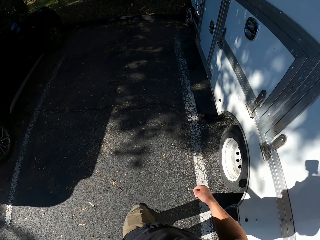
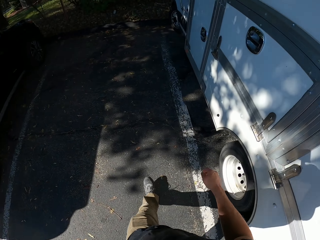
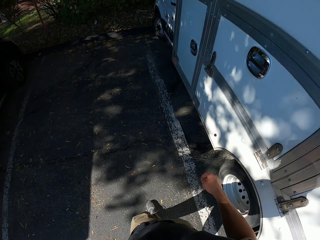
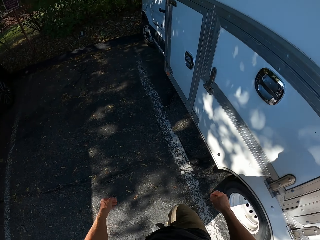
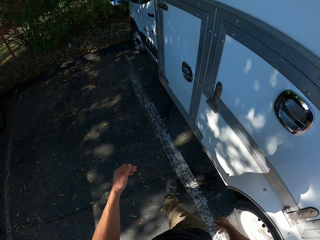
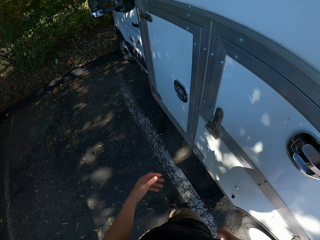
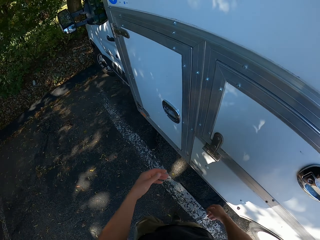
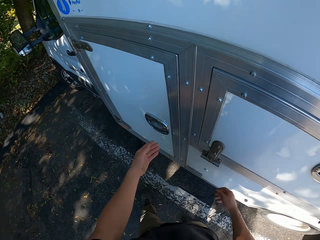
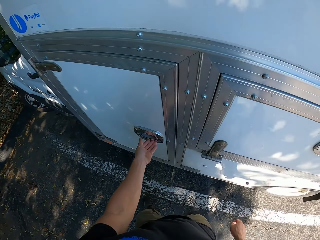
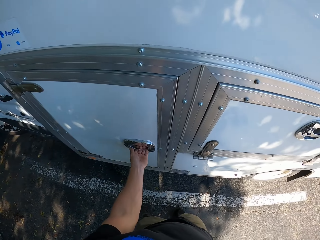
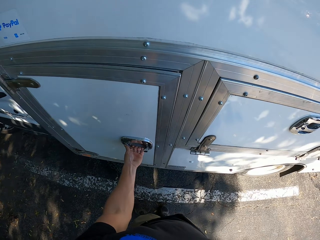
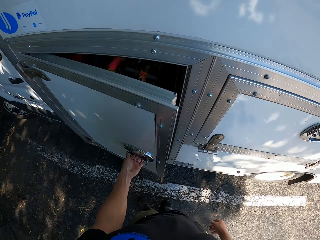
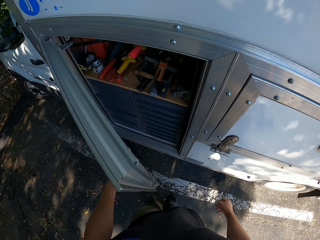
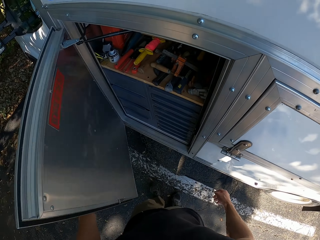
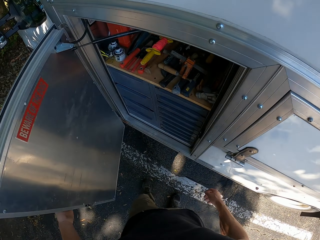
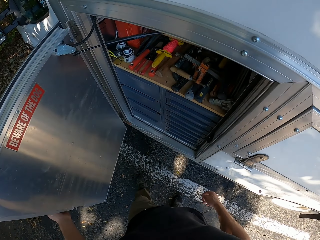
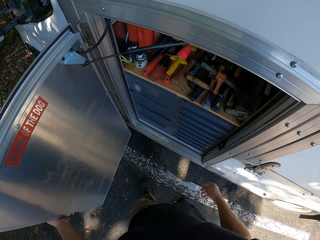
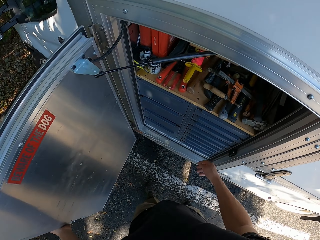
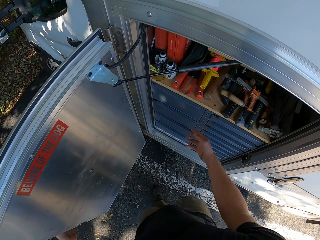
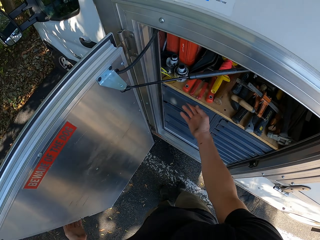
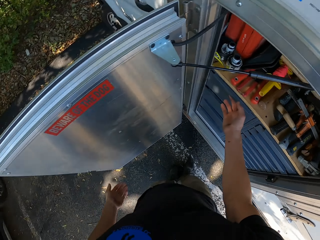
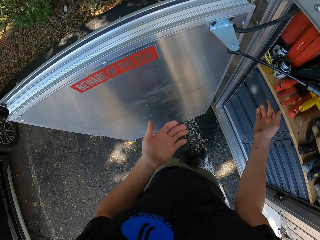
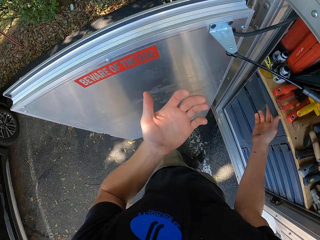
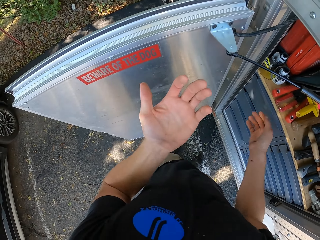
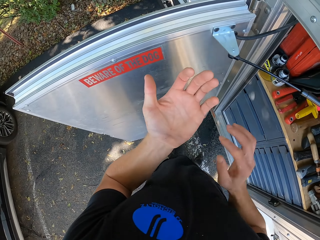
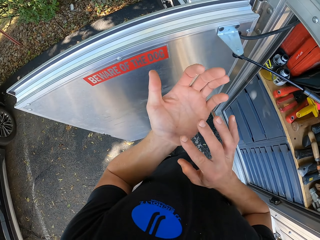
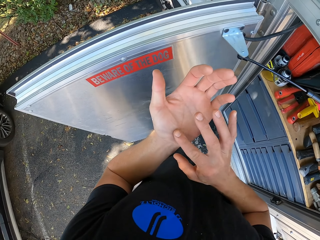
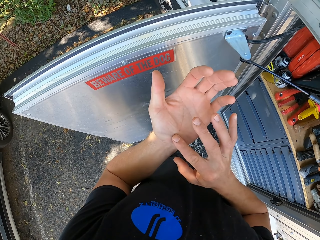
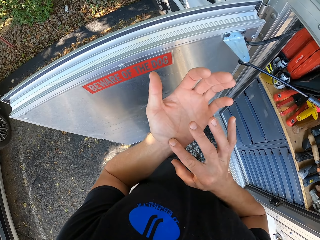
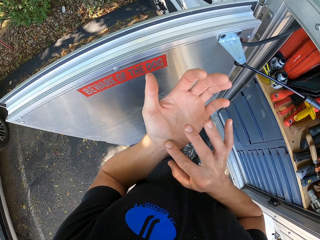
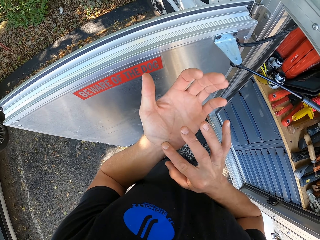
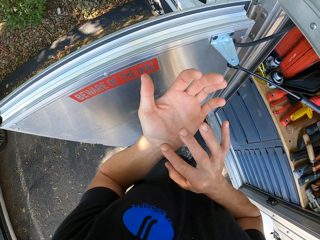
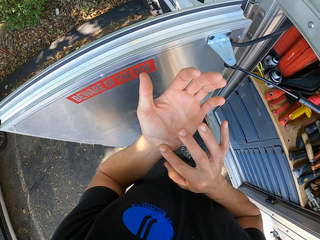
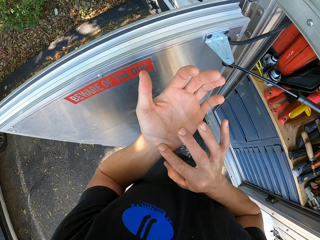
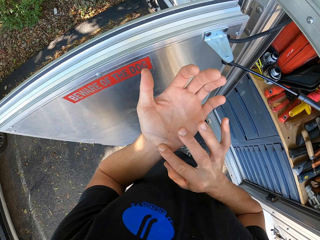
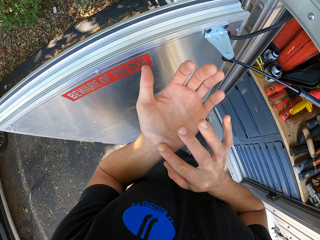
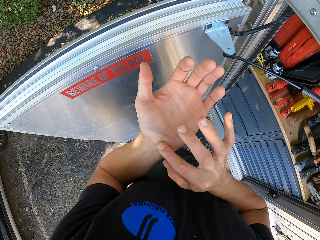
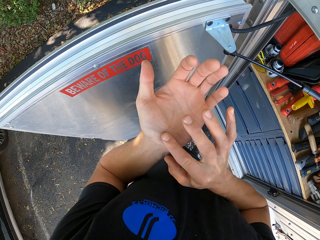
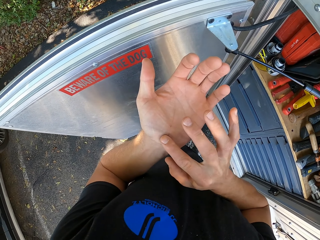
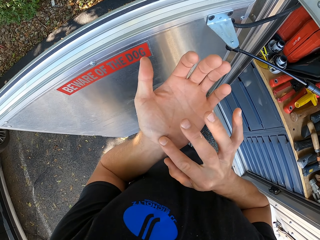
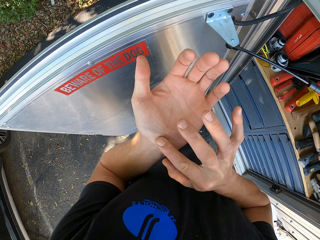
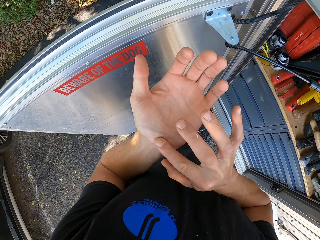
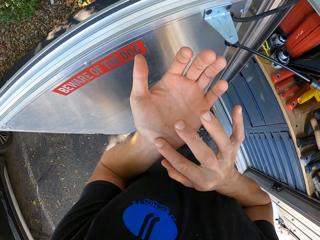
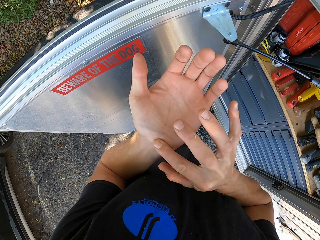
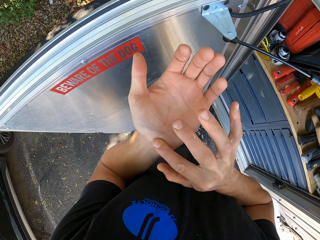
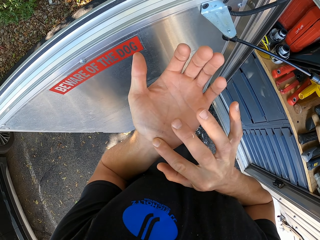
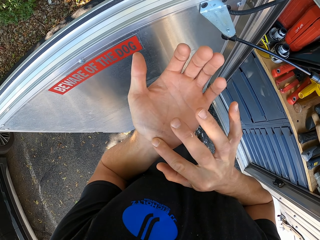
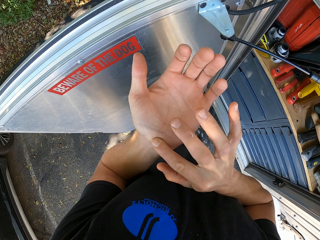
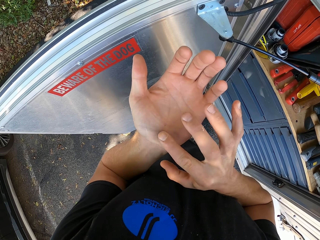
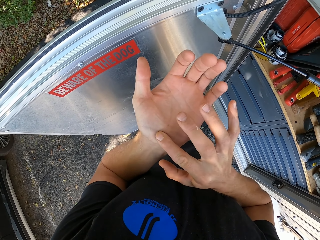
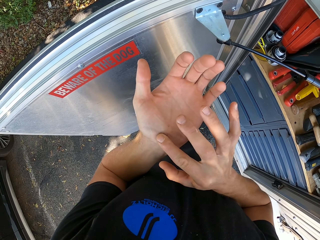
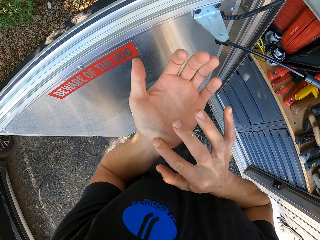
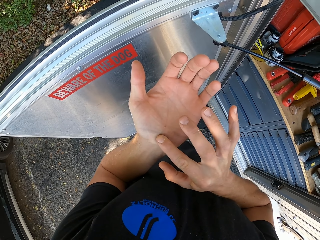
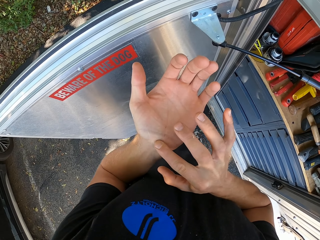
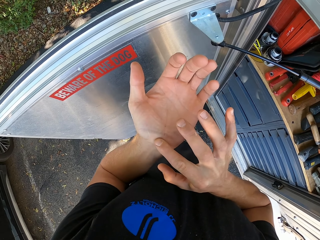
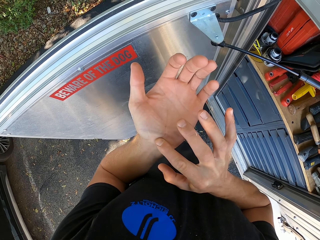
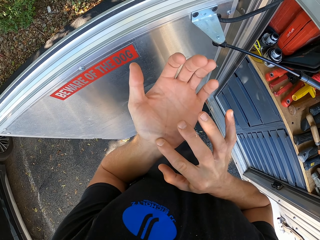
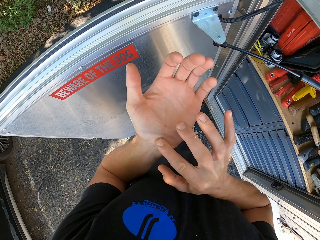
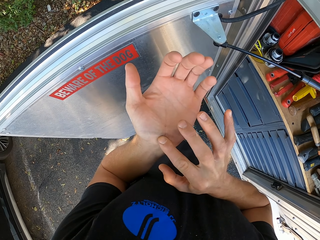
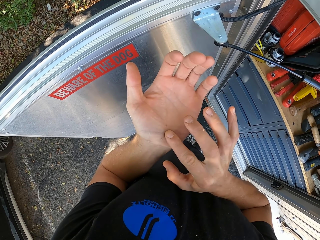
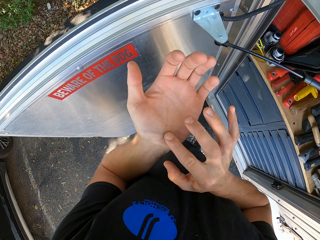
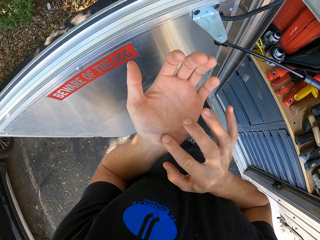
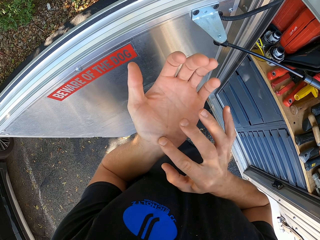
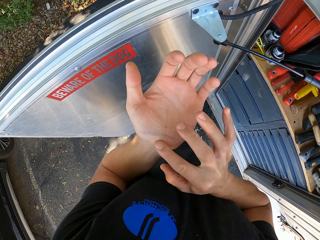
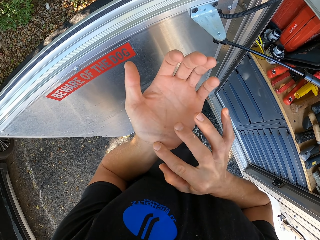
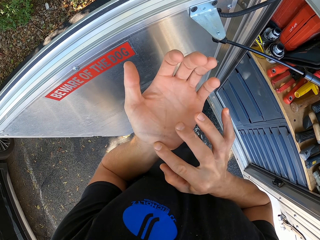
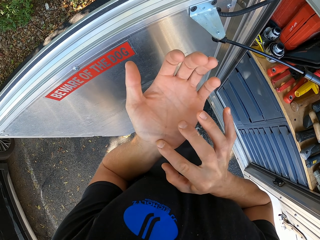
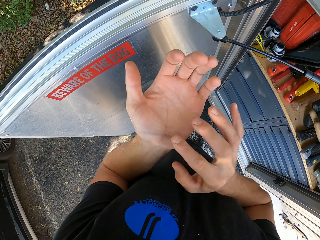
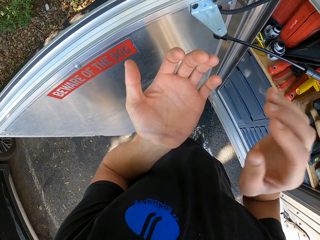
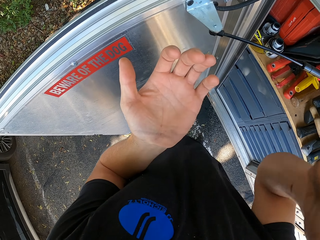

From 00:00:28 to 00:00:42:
The camera wearer opens the vehicle door or store door. He touches his hand with the other hand. He looks at his thumb.
